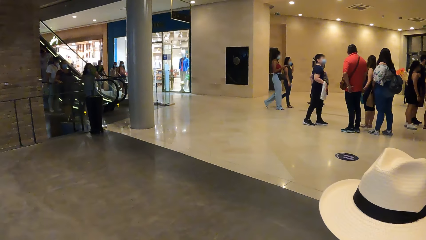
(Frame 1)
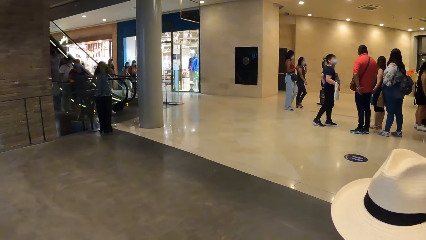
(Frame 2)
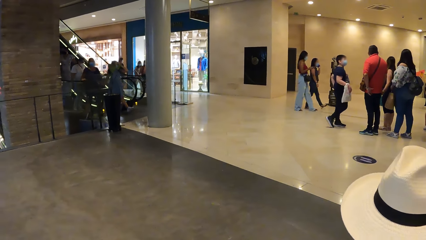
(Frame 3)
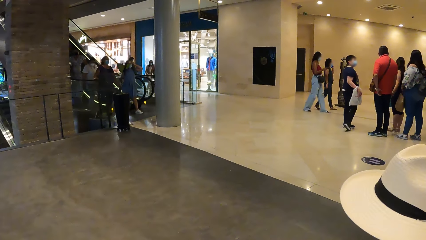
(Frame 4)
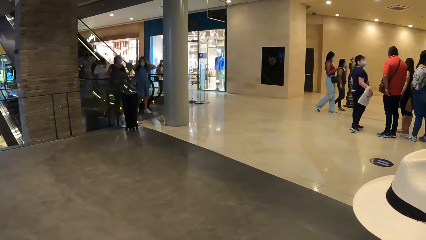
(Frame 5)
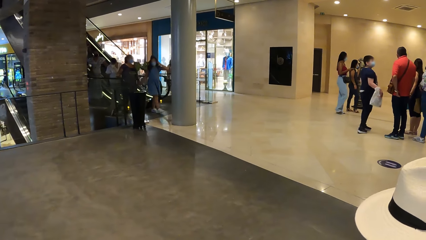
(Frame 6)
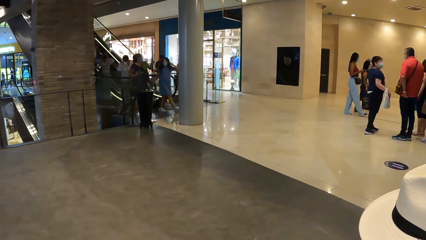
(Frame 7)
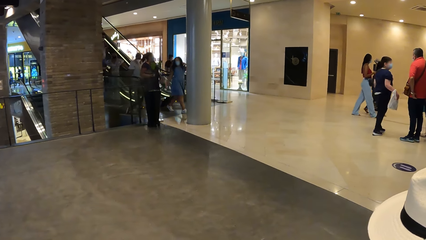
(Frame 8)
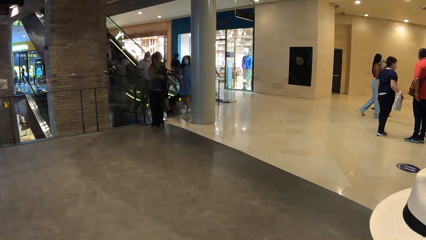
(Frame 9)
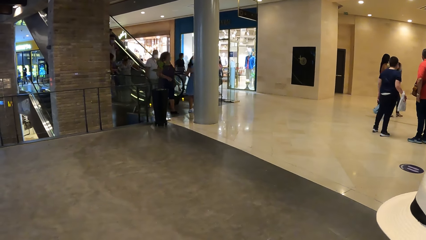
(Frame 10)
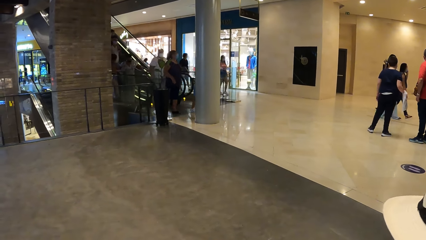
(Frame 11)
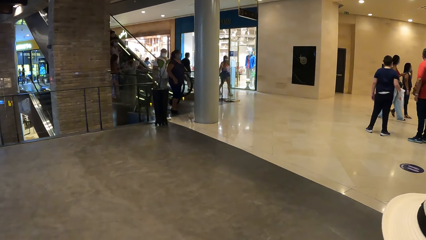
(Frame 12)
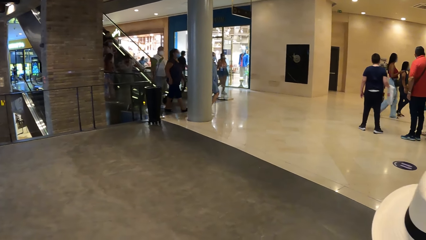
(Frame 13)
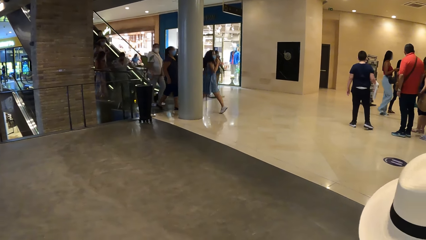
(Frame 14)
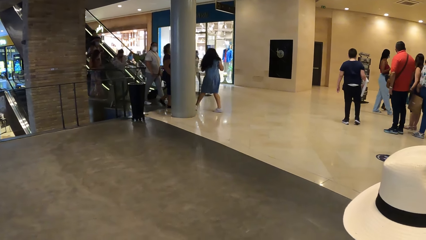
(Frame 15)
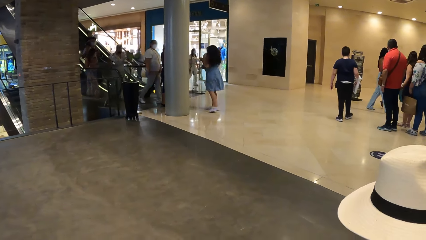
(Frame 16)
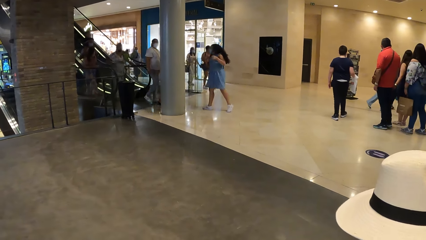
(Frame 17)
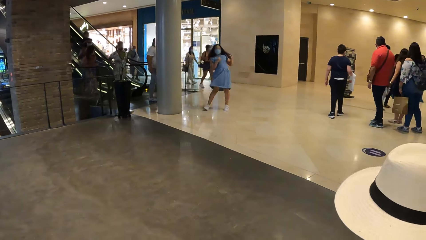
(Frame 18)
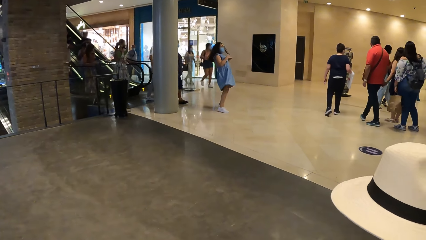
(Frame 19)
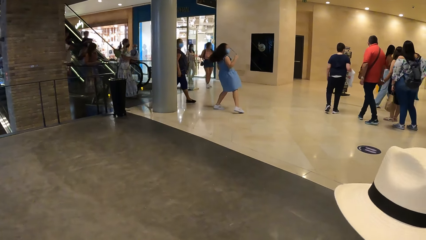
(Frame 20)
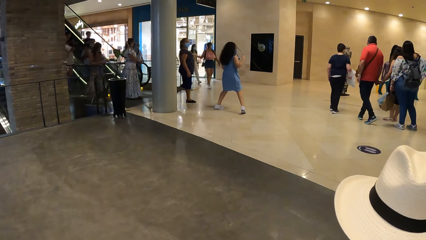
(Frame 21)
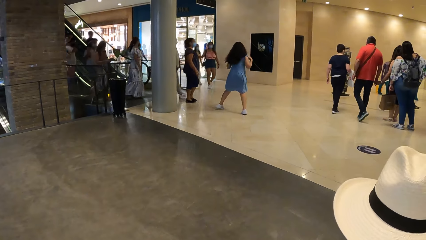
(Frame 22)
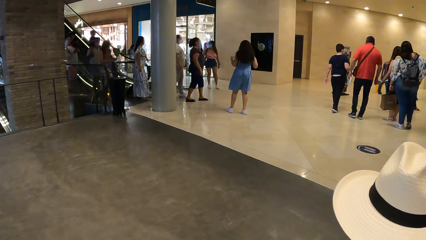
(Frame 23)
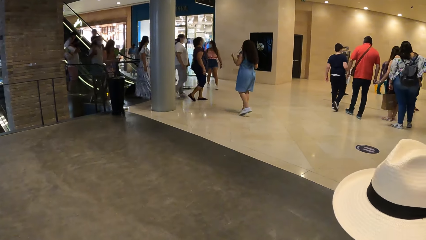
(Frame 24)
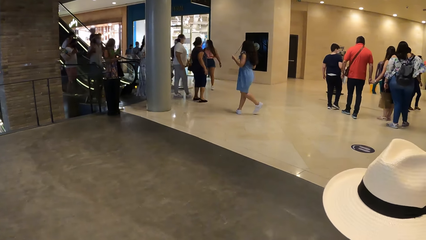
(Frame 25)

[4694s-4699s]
The camera wearer stares at the compound. They look around in the museum.

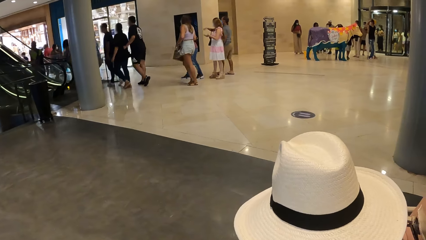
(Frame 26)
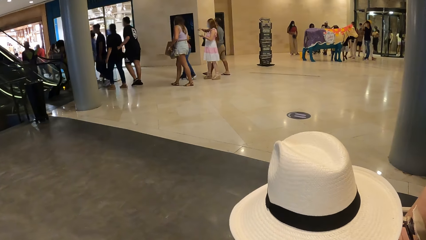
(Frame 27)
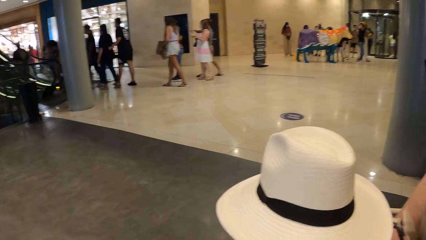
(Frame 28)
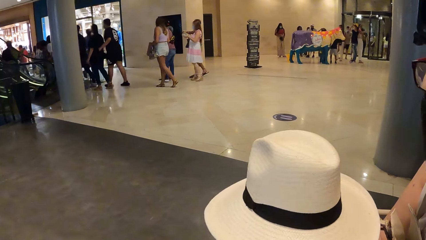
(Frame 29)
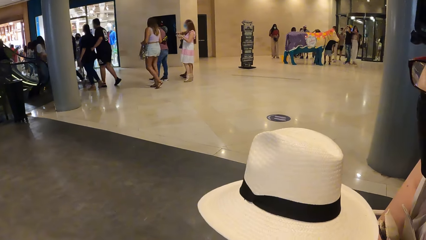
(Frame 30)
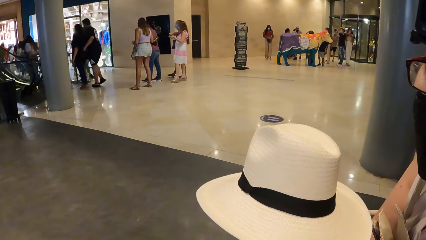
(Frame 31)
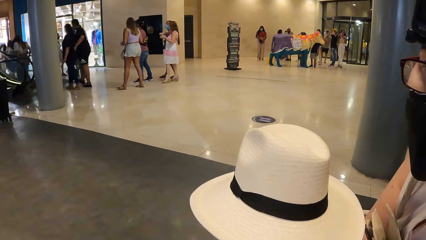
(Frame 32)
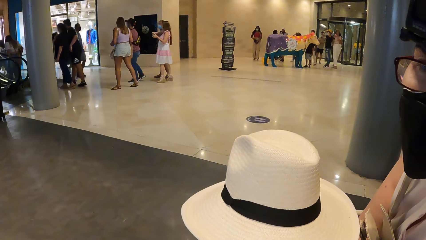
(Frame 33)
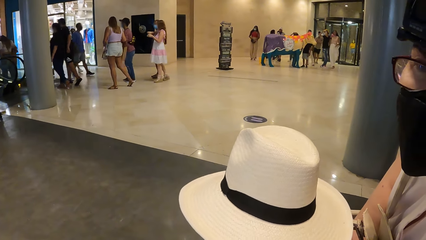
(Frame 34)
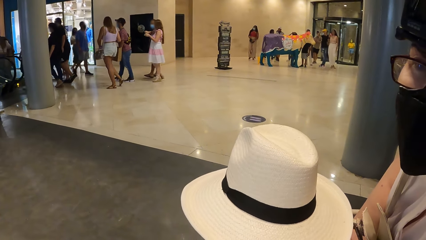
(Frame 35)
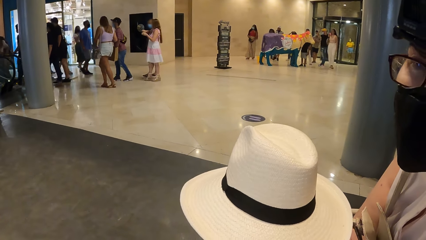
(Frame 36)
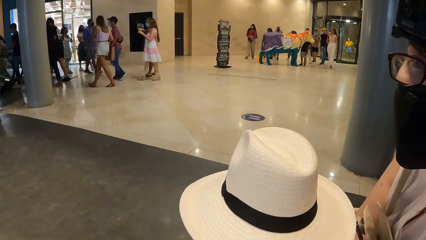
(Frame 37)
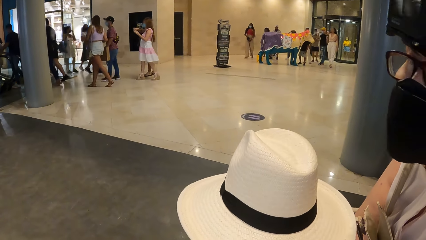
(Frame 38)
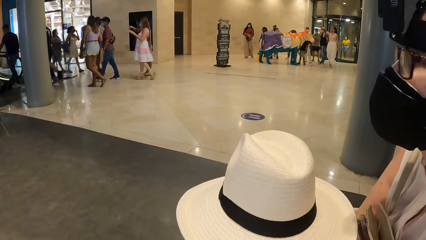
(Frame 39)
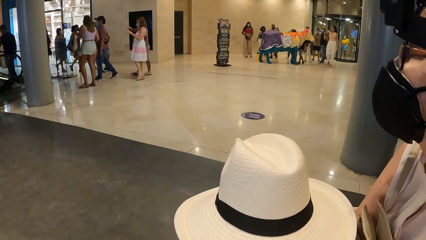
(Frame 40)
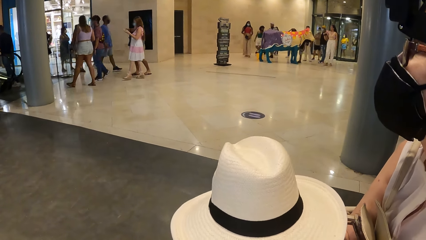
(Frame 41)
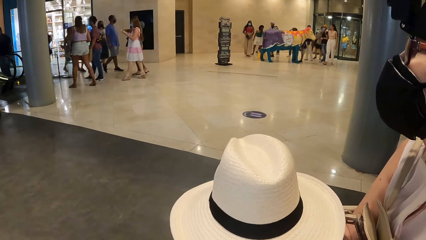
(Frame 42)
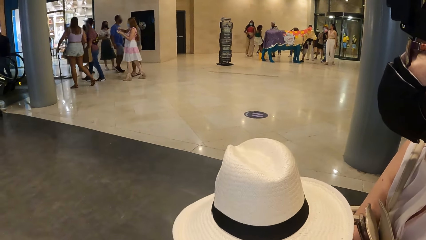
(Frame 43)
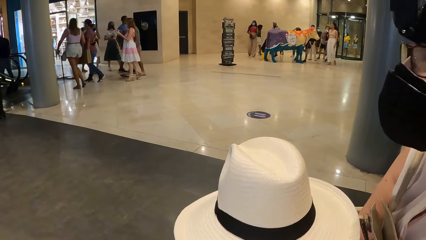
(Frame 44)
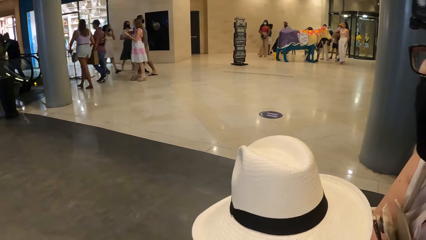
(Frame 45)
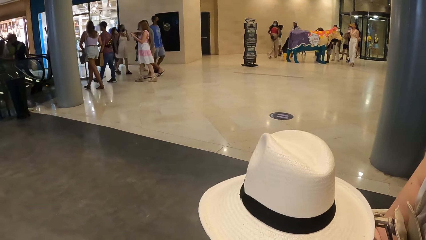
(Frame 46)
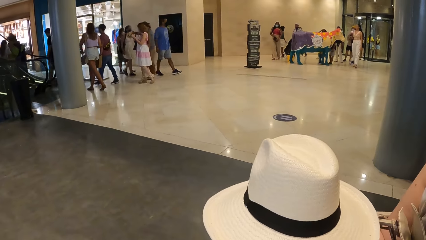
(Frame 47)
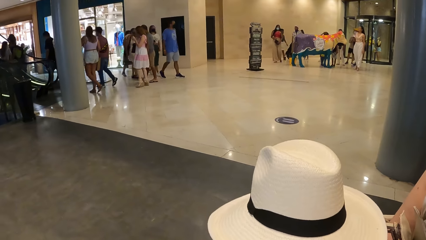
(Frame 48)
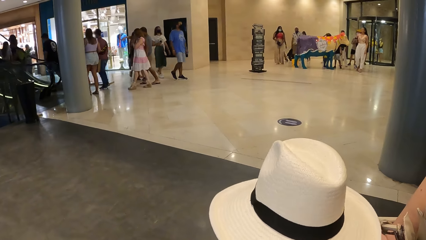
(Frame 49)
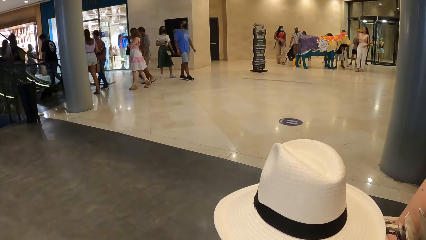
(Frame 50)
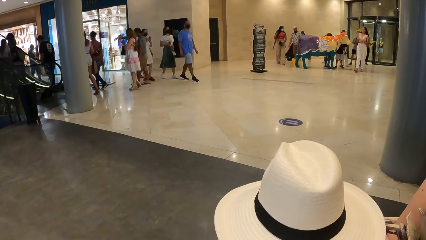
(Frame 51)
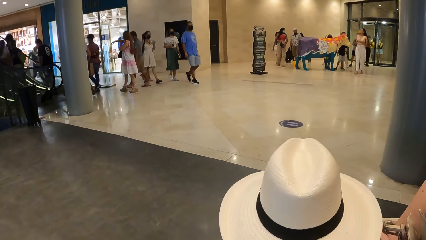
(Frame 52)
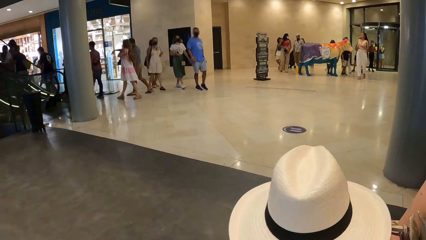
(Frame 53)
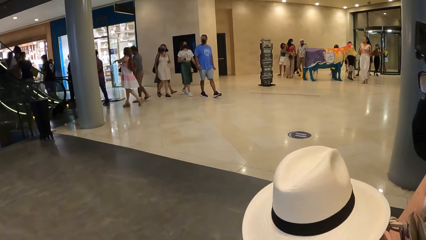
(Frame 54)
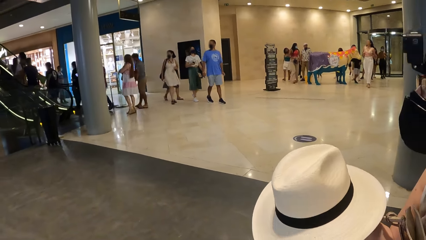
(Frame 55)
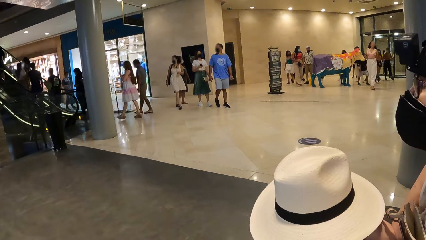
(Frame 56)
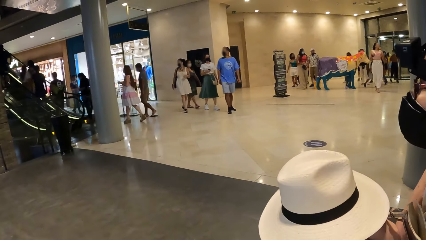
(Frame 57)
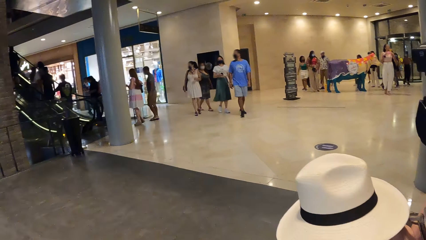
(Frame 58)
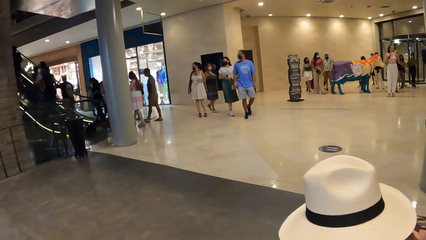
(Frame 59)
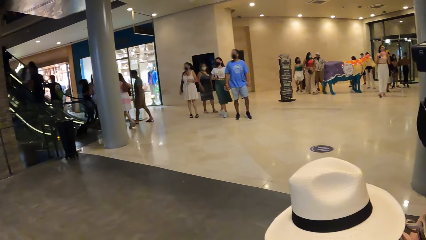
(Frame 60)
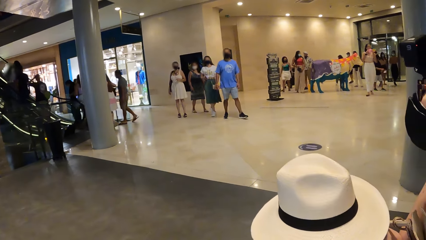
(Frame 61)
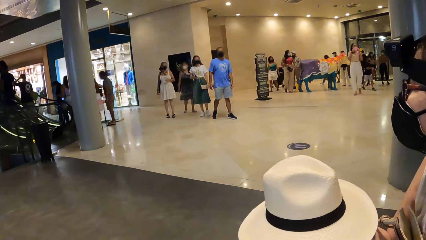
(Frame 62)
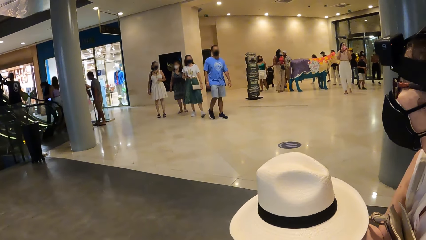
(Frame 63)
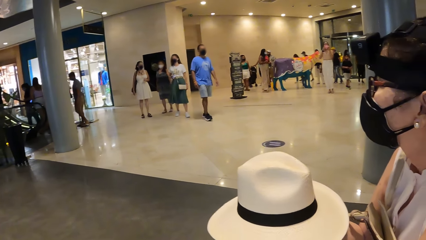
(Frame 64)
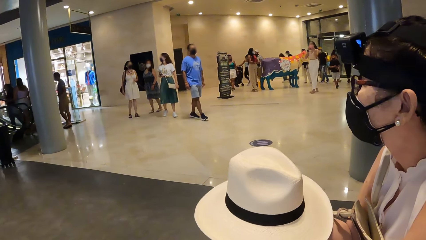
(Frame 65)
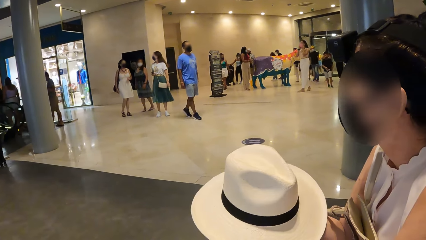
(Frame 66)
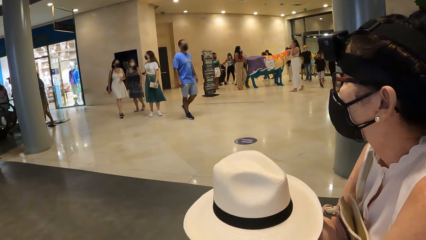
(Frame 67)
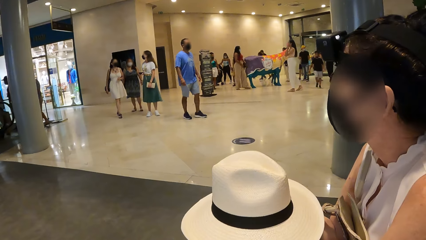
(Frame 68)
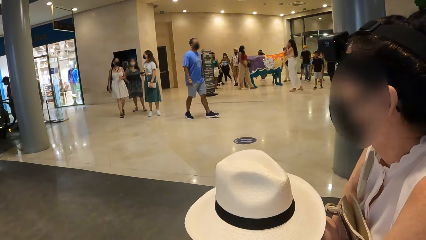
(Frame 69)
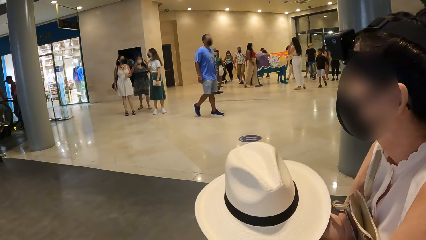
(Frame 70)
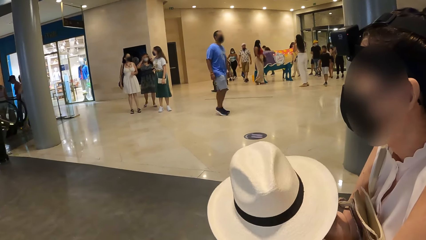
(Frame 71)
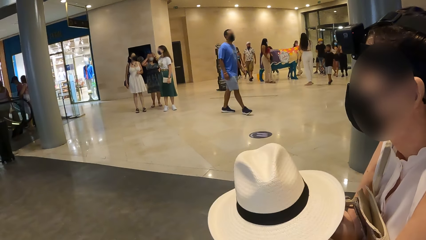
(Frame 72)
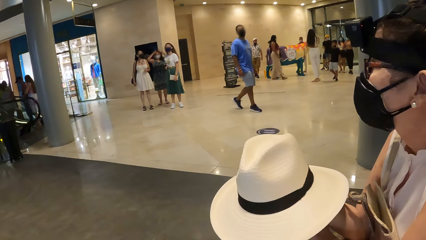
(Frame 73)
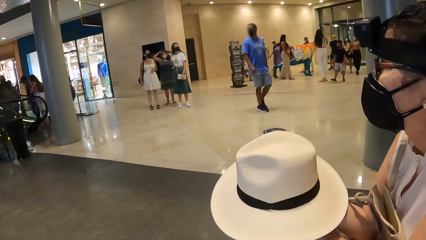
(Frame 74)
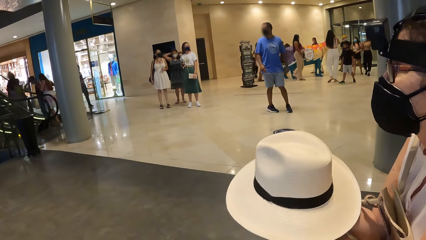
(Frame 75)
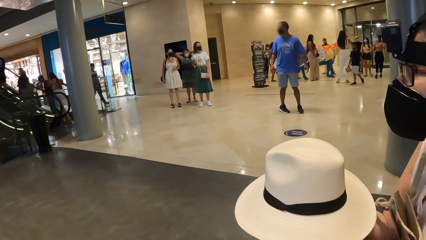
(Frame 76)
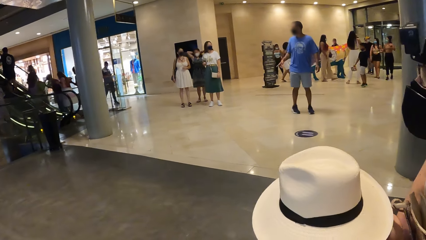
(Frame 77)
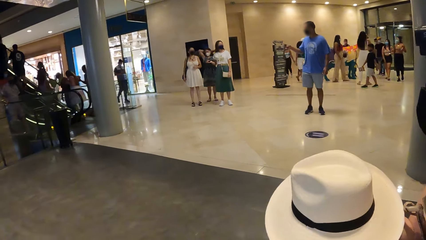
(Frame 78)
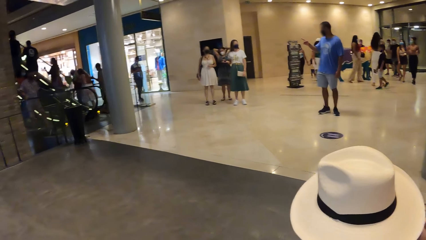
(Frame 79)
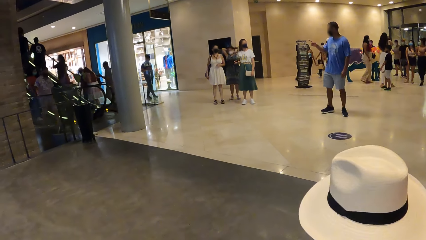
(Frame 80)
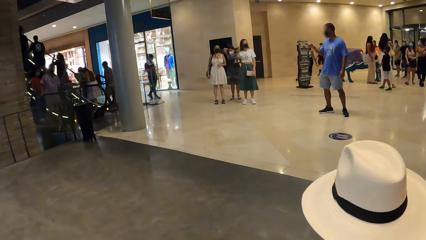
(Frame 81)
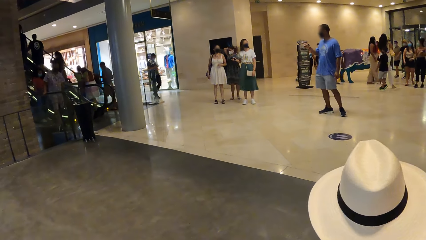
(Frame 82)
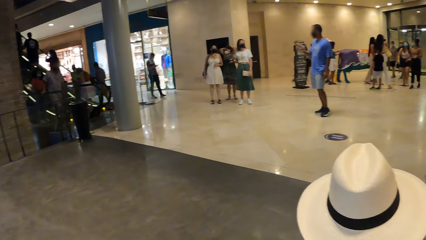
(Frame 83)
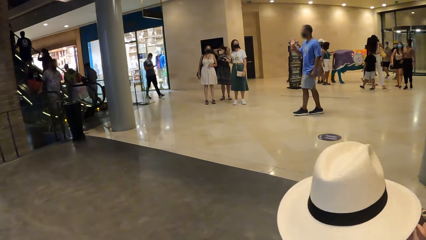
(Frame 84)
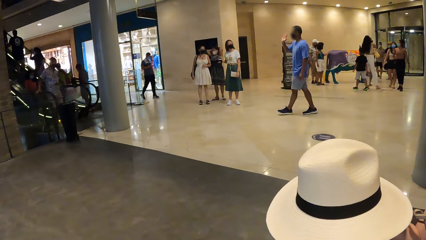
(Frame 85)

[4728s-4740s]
A person converses with the camera wearer. The camera wearer looks around in the museum.
